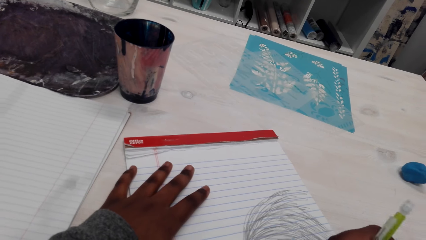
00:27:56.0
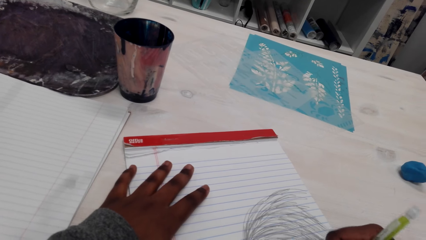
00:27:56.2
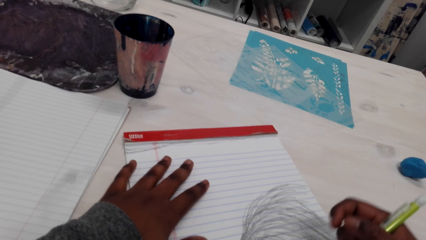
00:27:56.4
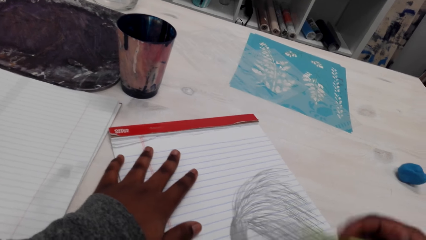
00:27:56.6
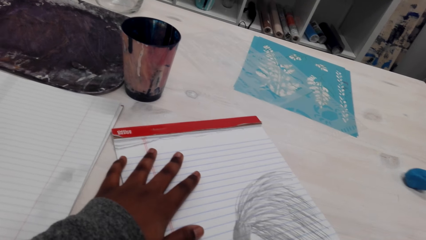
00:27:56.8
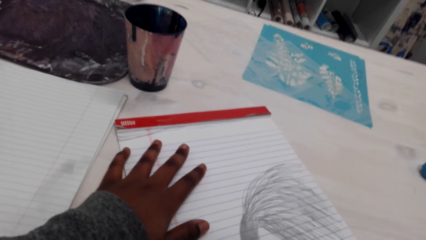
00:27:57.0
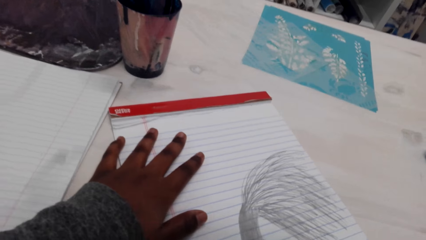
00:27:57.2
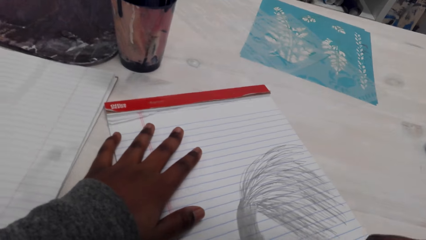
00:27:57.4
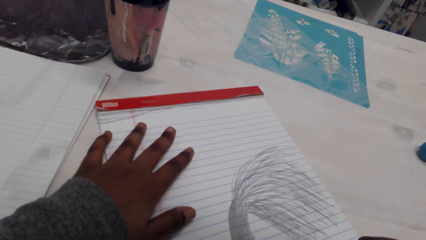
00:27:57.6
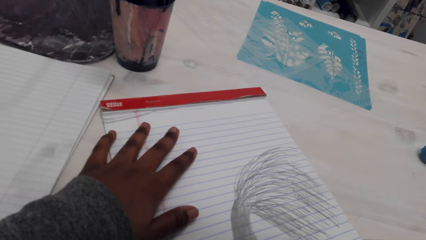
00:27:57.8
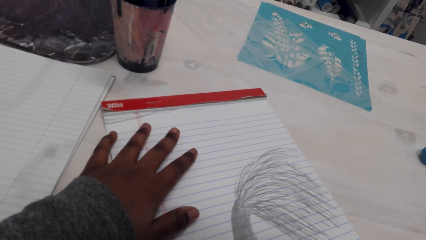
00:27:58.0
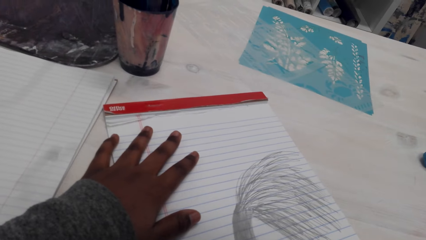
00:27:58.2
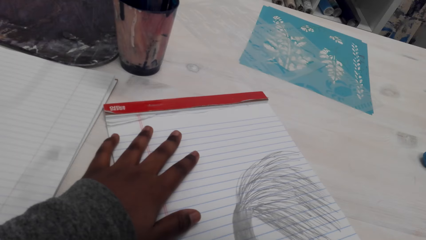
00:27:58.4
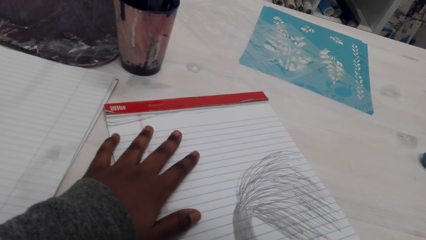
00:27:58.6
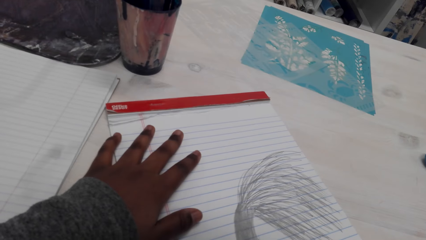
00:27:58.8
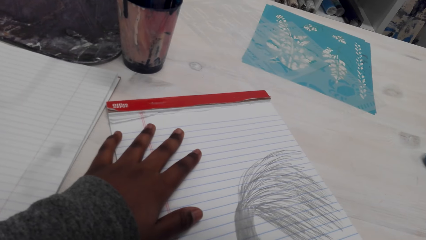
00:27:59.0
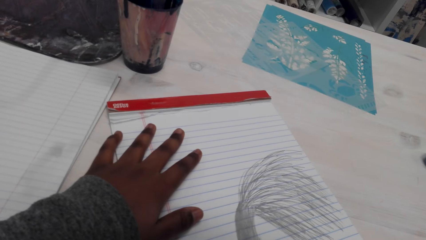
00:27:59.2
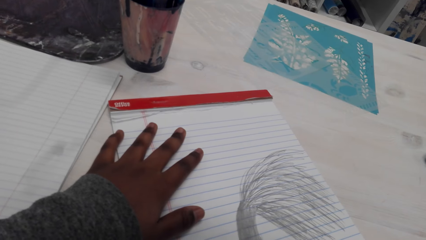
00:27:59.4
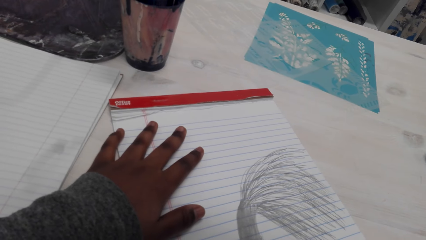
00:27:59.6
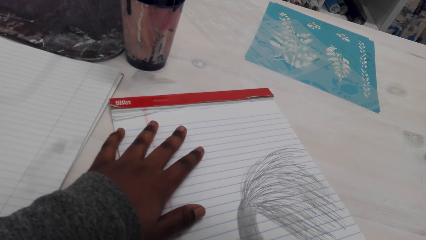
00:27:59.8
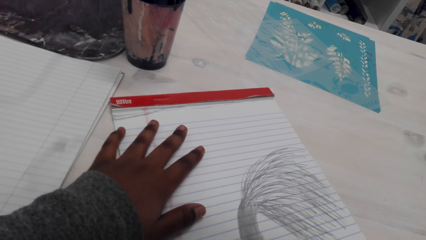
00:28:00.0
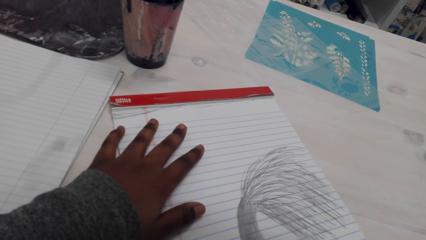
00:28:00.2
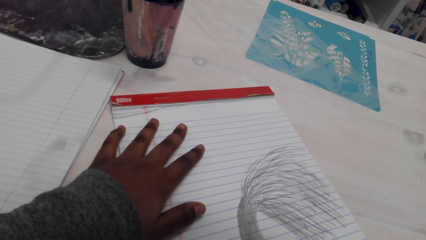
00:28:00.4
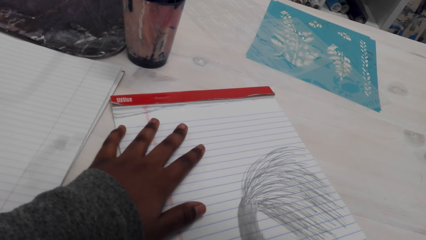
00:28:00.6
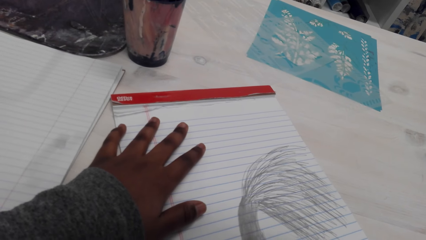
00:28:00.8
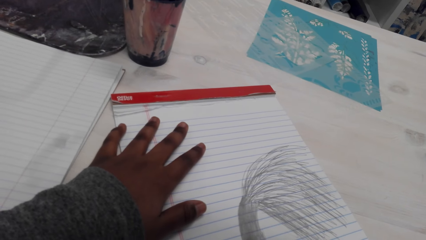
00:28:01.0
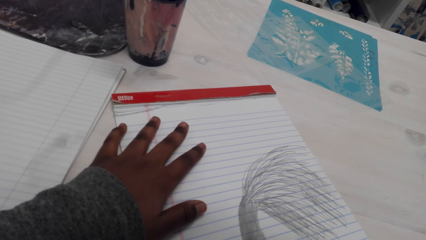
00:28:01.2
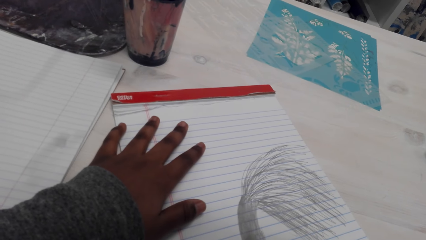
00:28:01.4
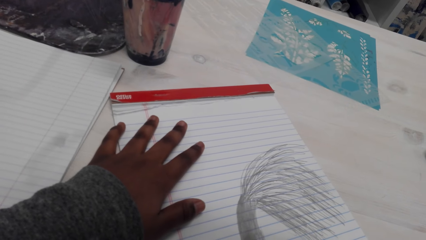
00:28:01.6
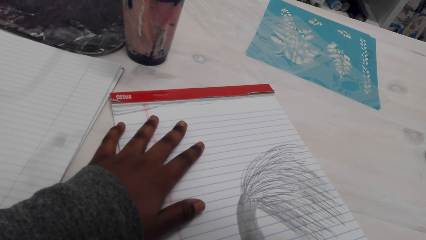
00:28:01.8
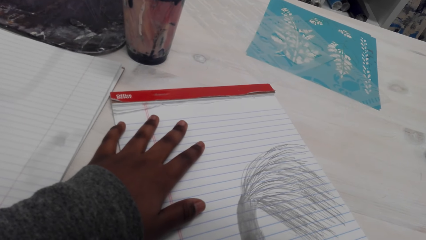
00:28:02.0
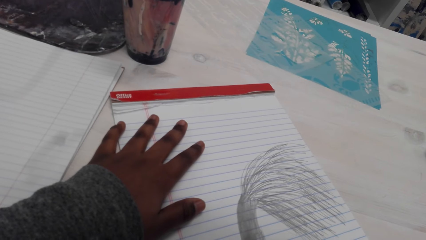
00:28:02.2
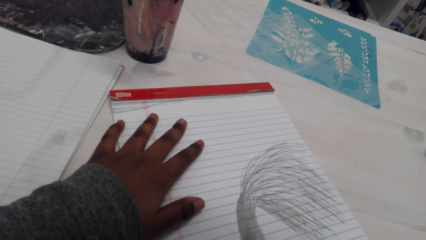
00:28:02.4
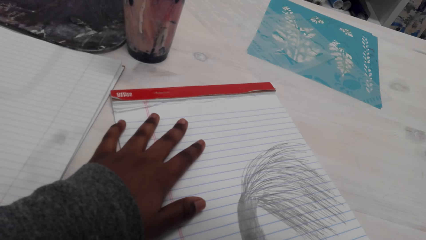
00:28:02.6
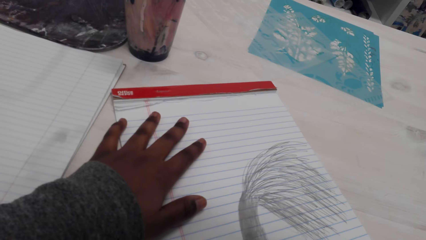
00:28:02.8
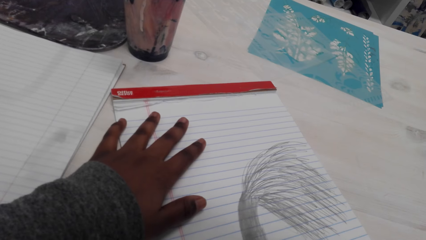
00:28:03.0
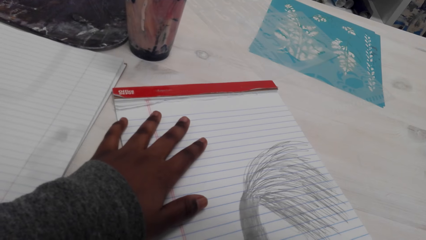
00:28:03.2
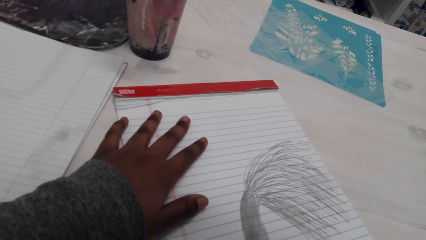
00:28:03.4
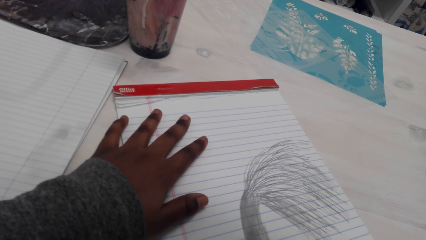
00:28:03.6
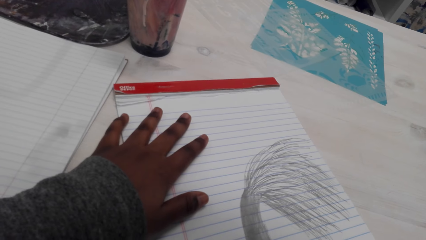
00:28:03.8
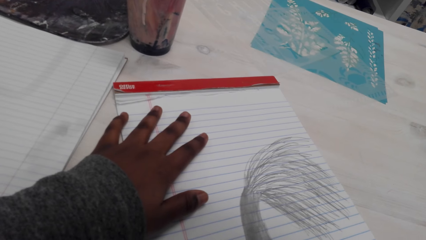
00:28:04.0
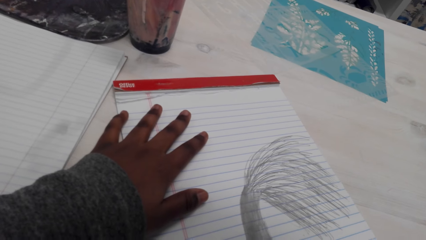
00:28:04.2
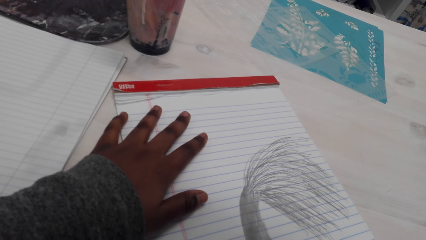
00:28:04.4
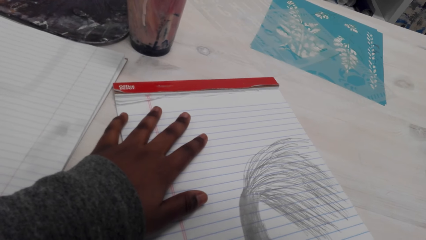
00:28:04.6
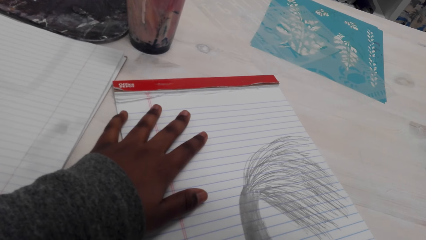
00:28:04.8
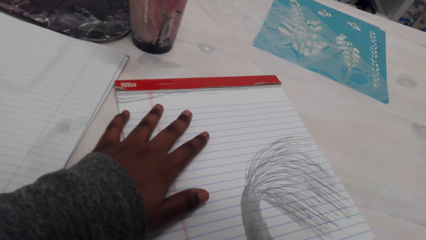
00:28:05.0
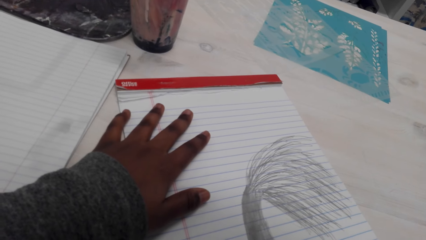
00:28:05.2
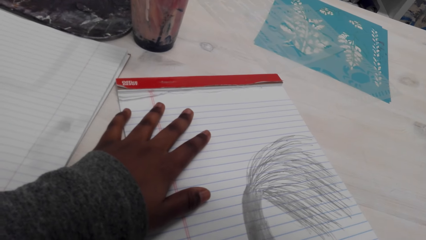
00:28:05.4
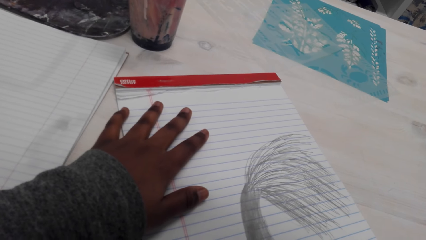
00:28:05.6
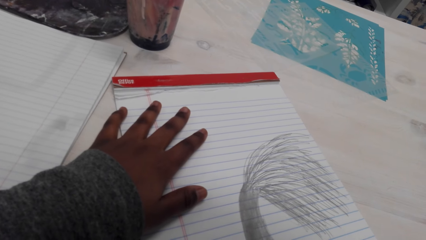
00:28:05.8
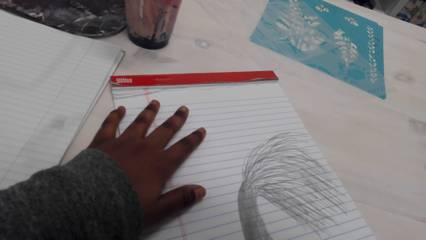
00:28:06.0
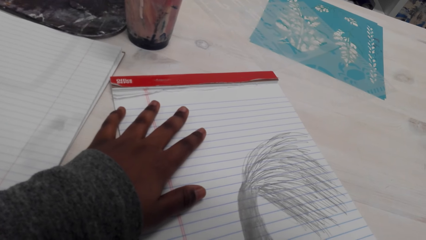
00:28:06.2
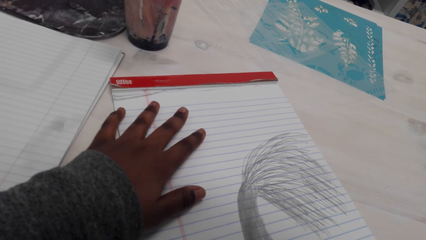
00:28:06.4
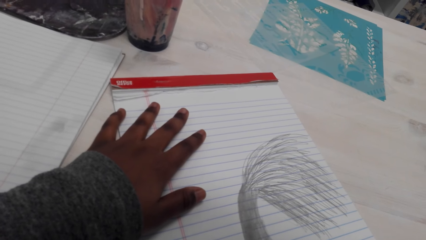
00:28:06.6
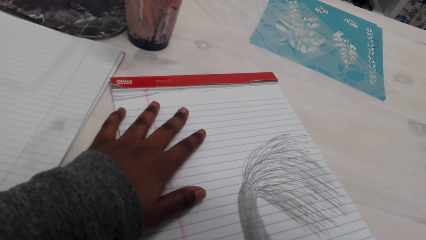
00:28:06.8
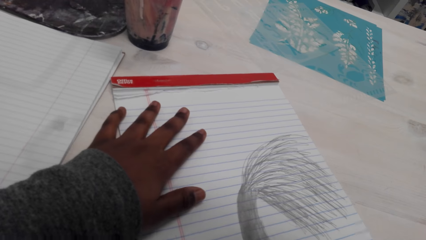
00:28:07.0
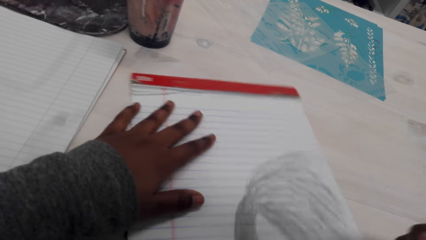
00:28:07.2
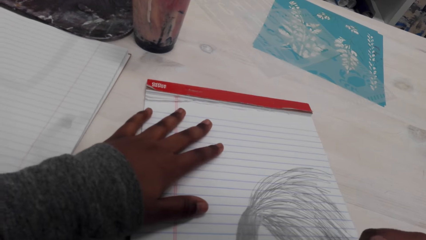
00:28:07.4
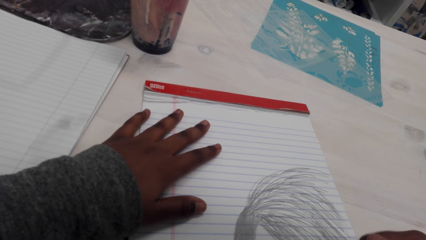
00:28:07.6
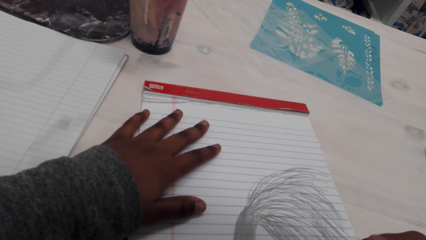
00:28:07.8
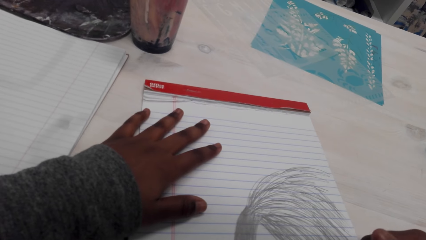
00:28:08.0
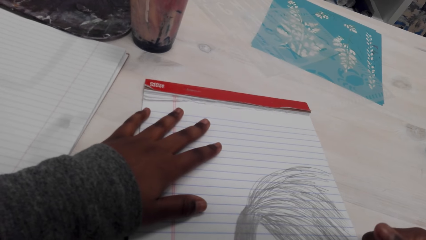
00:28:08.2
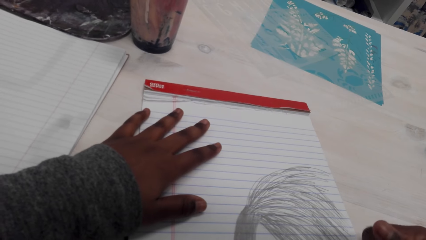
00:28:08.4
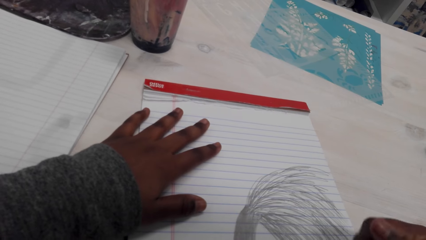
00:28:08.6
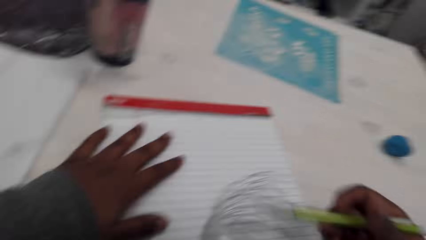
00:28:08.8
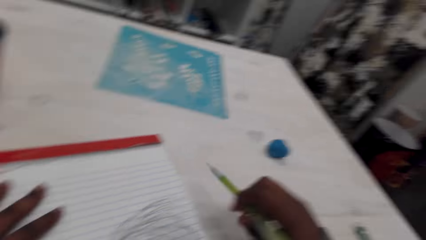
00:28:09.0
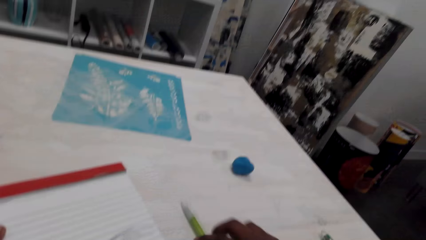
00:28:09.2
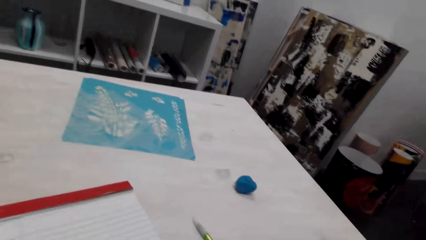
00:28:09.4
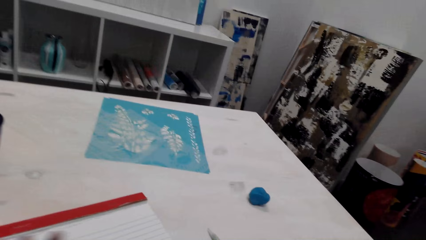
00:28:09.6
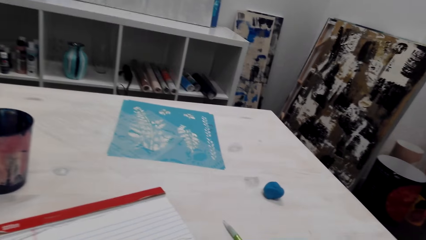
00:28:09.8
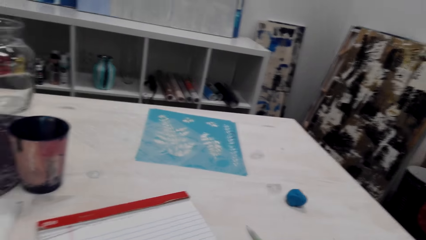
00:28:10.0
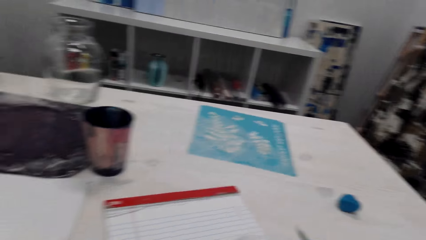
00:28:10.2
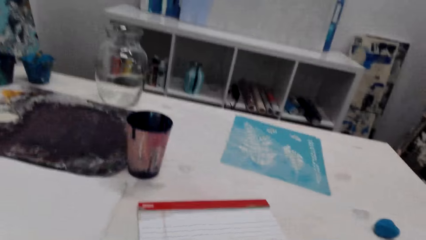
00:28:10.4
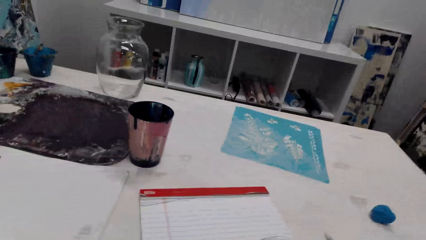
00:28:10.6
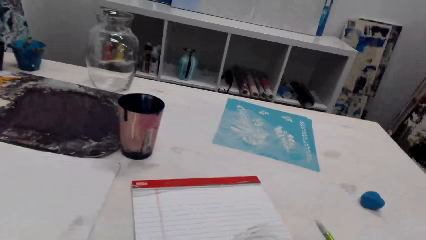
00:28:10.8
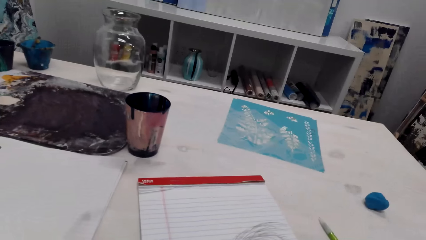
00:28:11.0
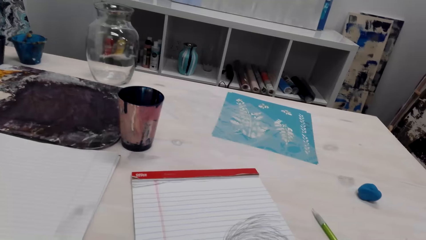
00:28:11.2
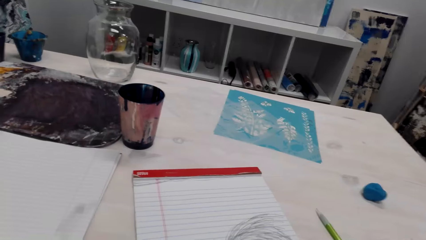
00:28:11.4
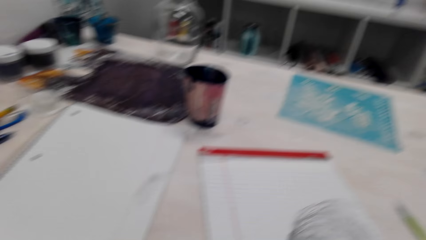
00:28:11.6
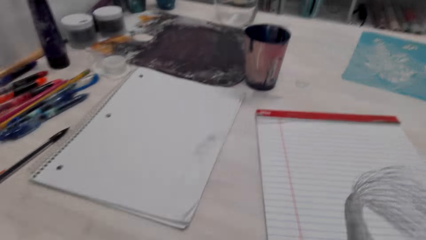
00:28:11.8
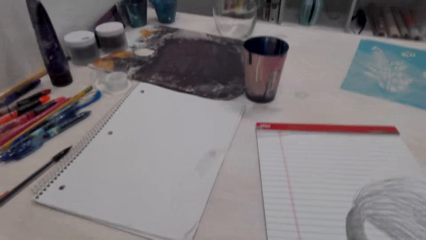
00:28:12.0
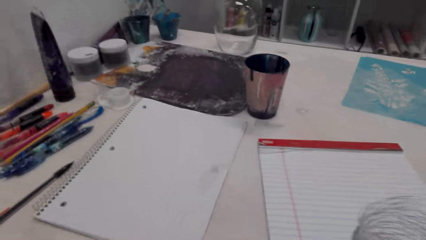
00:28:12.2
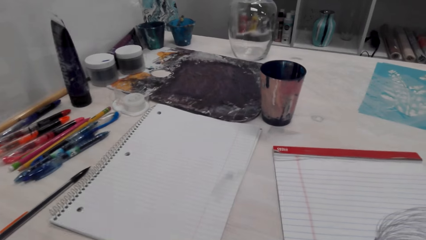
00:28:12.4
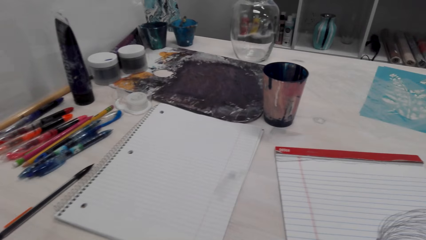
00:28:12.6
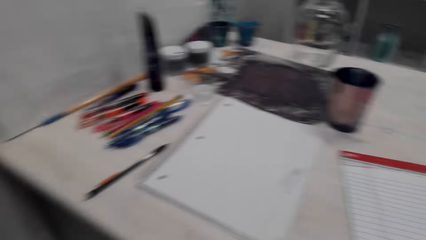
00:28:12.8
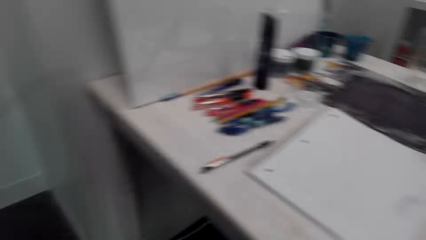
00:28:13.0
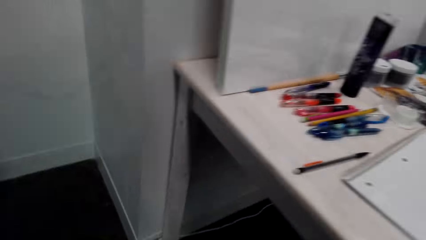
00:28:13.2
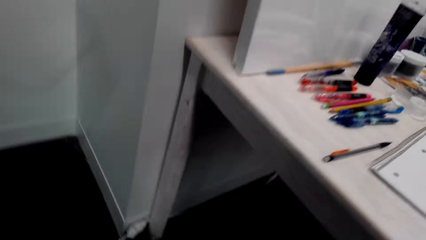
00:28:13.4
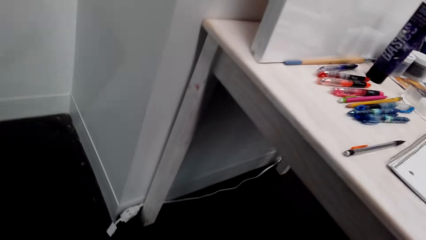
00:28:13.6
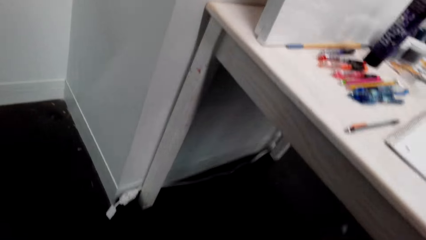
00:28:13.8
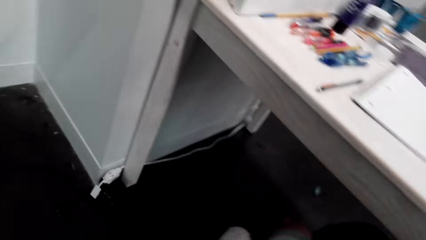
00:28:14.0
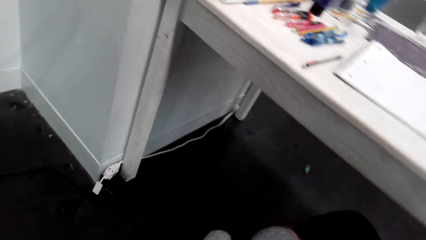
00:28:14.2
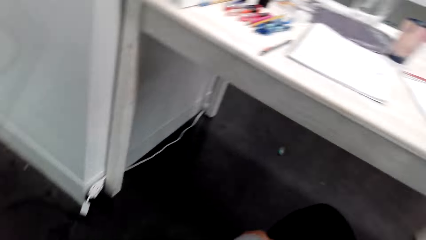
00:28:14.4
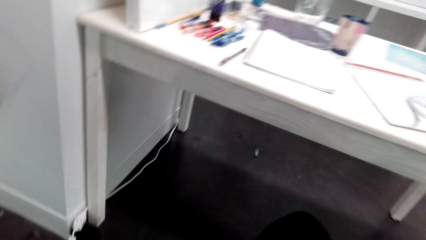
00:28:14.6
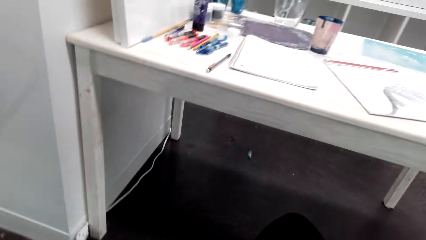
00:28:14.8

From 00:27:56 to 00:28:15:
The camera wearer puts the pen down on the table.
